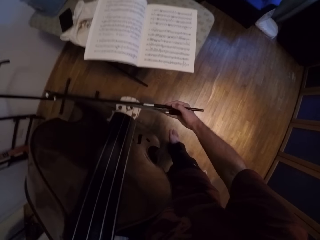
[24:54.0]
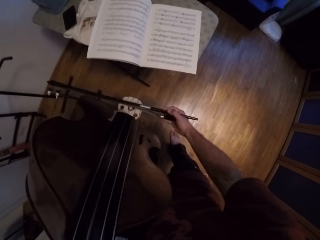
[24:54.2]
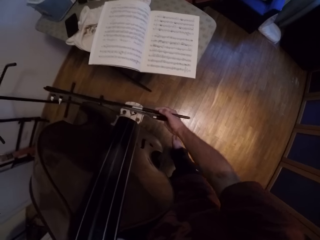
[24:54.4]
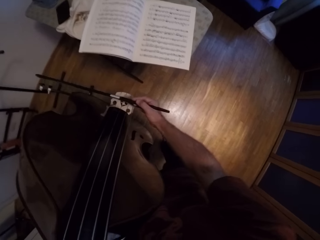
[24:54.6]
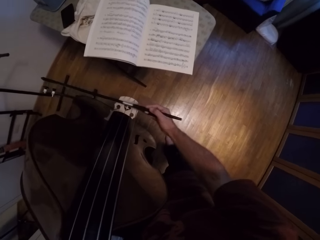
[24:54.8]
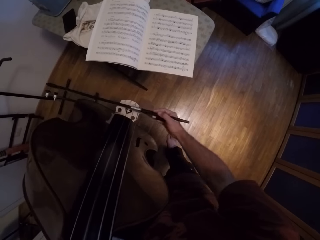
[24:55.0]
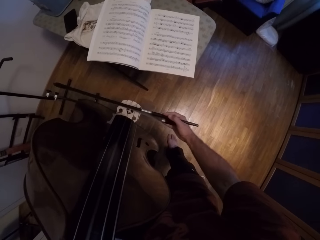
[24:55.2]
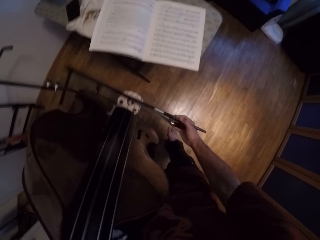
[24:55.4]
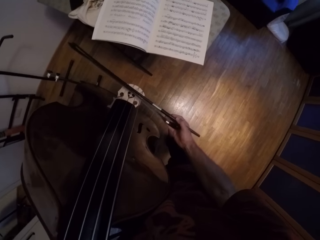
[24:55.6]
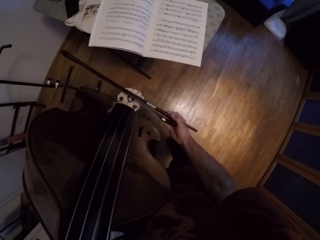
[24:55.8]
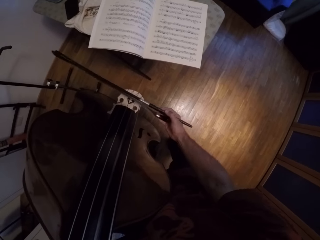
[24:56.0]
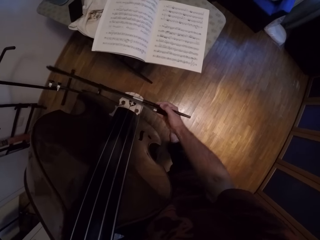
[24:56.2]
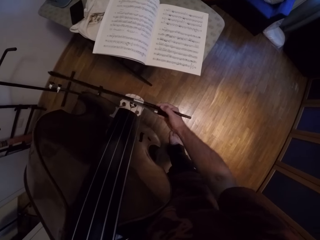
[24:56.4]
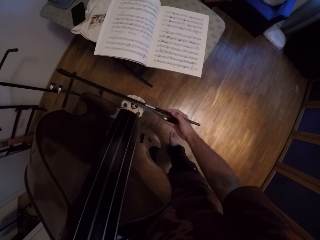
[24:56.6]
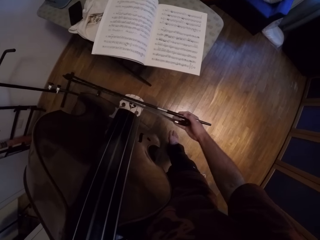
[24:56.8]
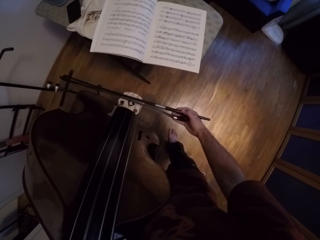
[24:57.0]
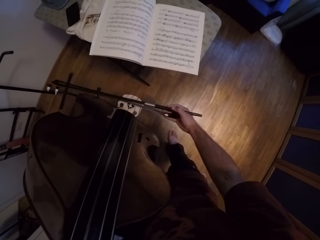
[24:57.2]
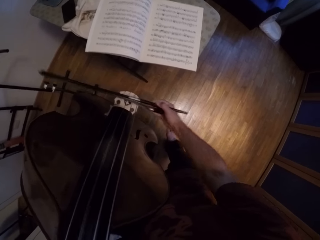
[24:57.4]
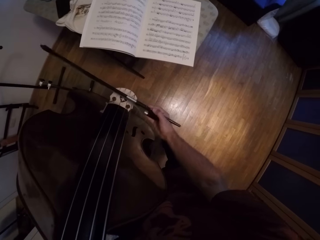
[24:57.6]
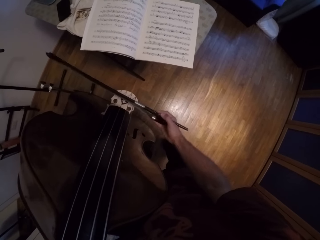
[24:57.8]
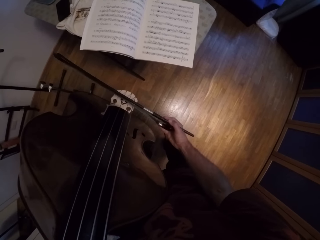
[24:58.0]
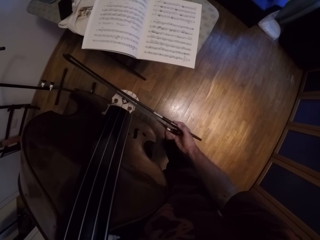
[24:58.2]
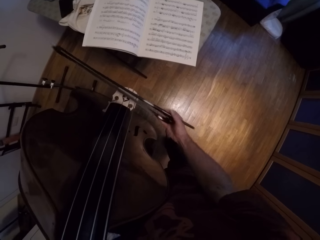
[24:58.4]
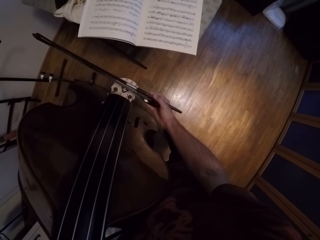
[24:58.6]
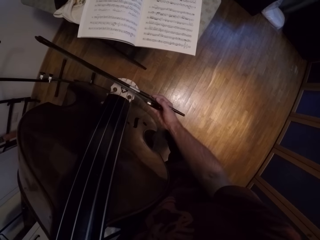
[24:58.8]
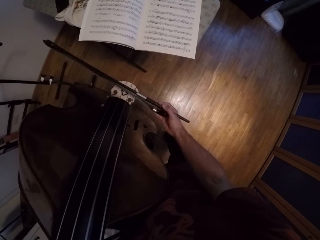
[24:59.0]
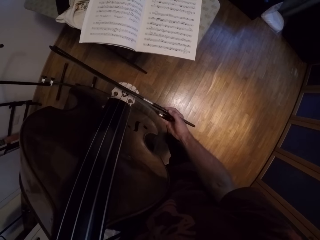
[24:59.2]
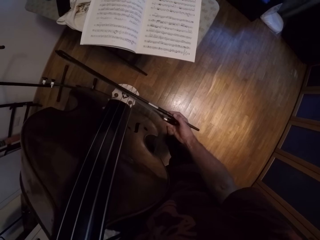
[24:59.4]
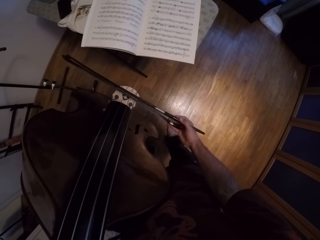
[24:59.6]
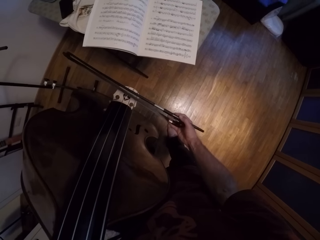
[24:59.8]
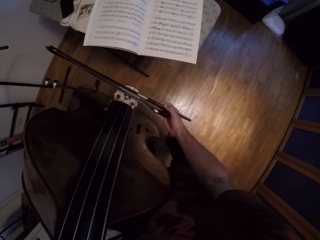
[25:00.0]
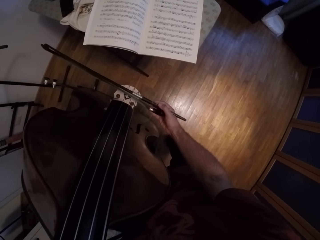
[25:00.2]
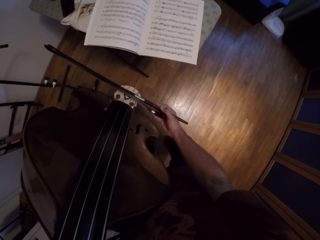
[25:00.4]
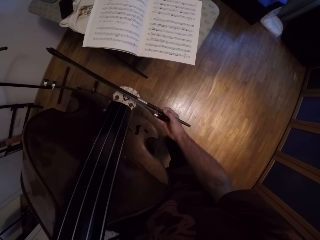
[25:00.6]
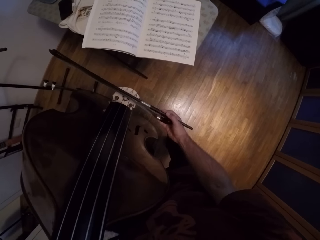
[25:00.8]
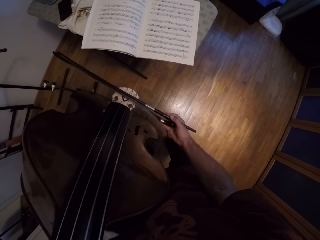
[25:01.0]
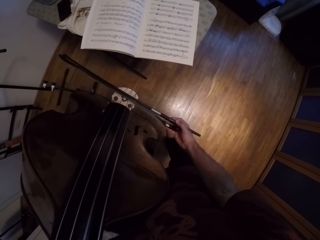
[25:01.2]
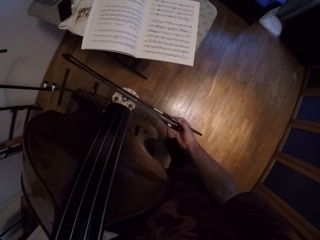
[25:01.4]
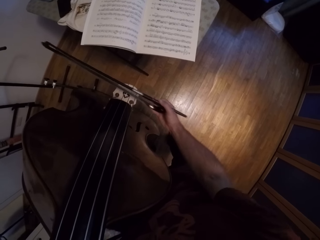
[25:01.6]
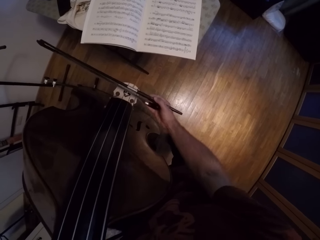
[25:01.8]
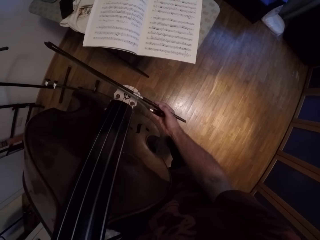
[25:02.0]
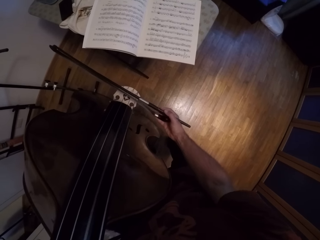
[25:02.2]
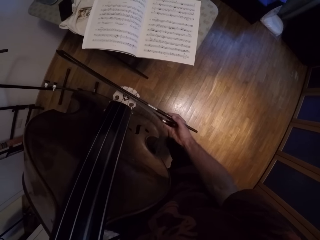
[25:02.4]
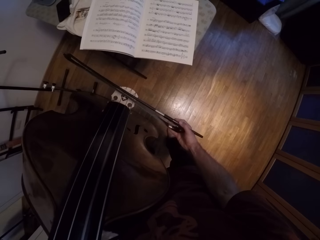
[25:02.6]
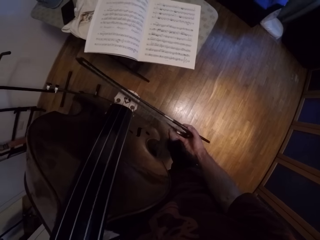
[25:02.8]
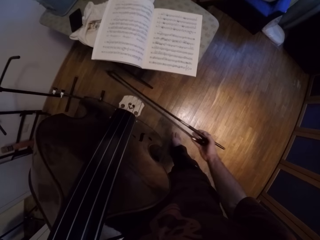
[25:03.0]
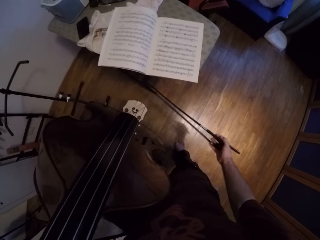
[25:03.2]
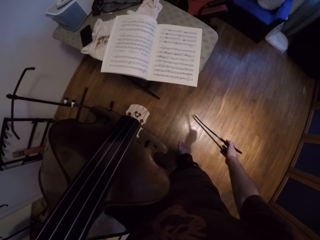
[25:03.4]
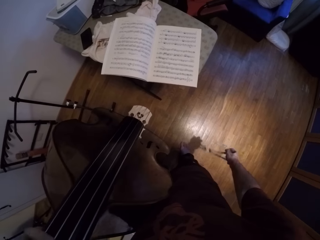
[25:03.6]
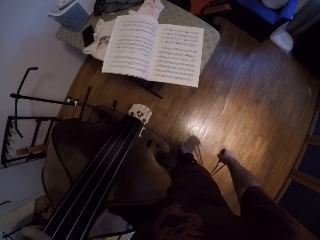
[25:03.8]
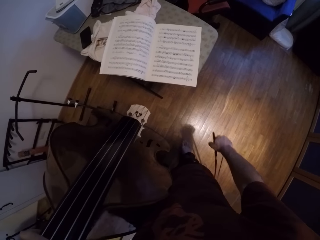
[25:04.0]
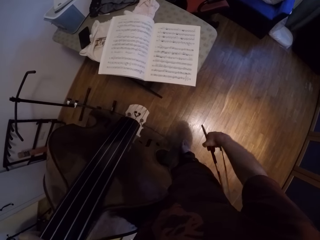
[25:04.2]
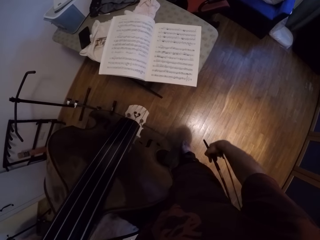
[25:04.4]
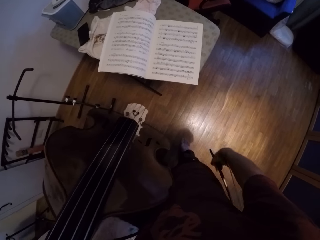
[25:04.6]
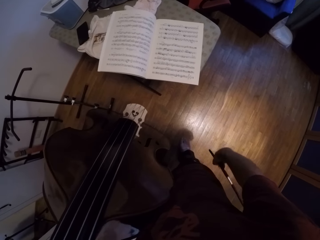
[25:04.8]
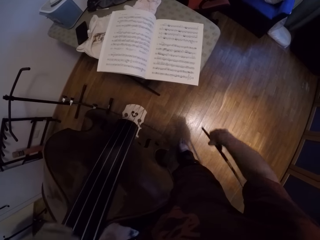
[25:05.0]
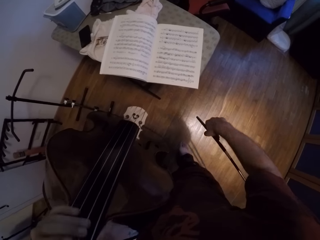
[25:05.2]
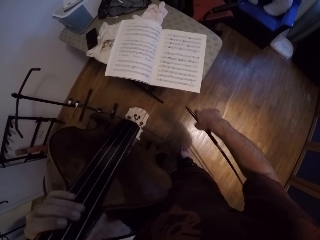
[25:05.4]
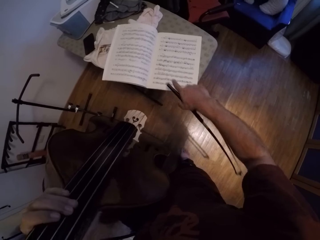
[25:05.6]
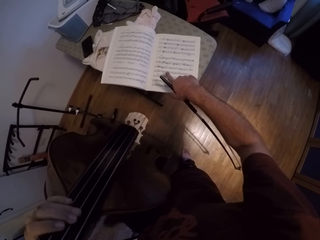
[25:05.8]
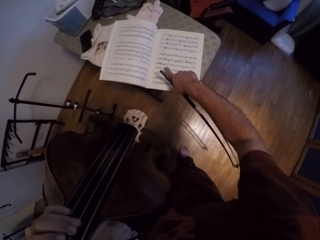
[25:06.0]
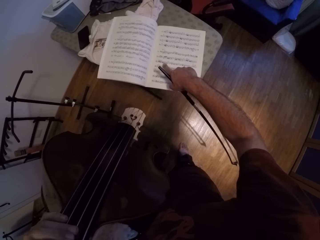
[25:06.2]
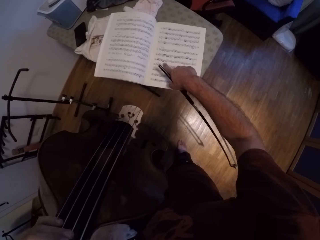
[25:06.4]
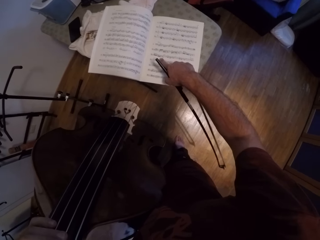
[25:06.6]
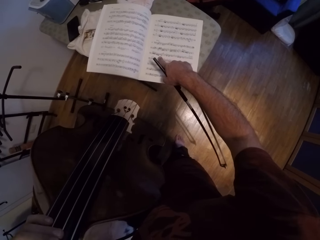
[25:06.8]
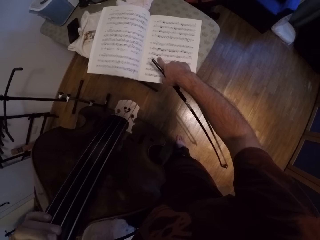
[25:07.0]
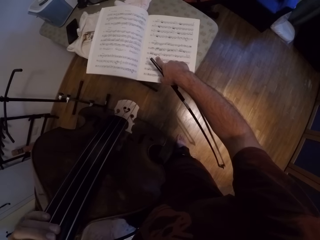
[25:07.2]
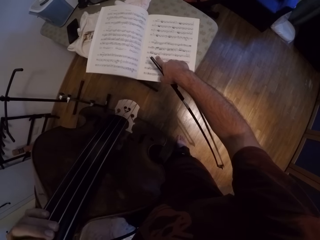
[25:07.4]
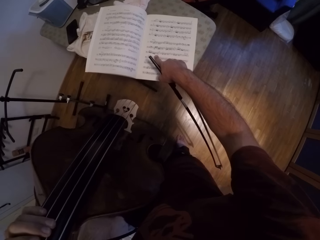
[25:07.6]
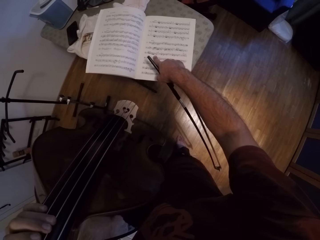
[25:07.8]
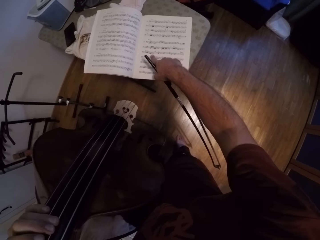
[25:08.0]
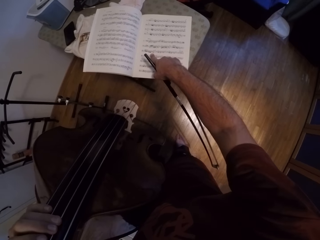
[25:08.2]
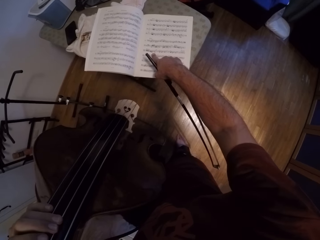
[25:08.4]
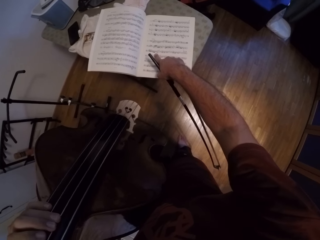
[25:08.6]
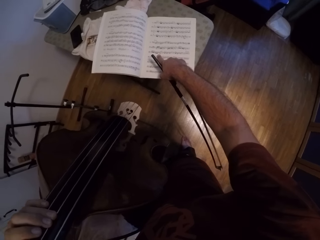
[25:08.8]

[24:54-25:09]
The camera wearer pauses. He holds the Jules Pajeot in his right hand. He points at a book with his right hand. He touches the music book.

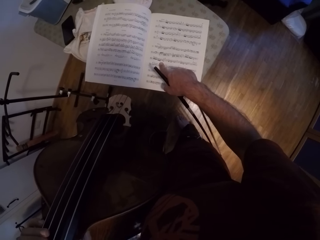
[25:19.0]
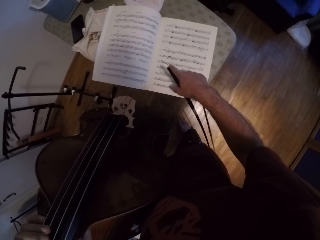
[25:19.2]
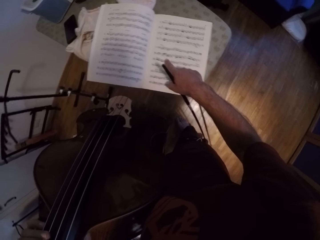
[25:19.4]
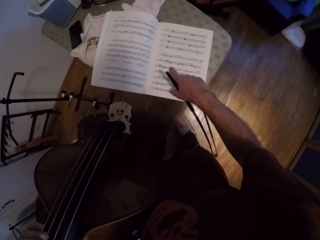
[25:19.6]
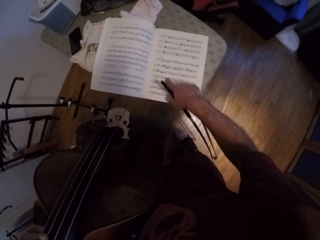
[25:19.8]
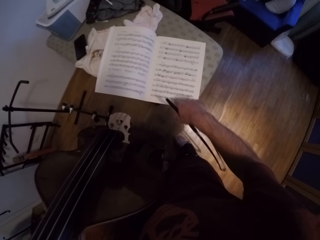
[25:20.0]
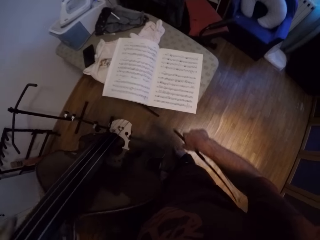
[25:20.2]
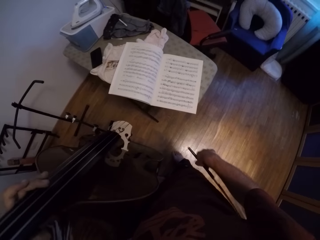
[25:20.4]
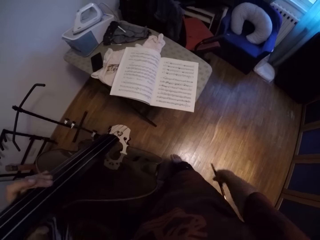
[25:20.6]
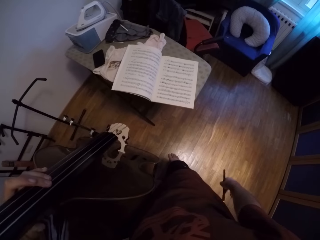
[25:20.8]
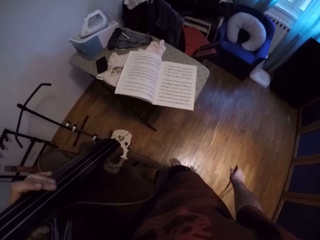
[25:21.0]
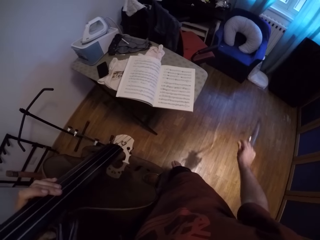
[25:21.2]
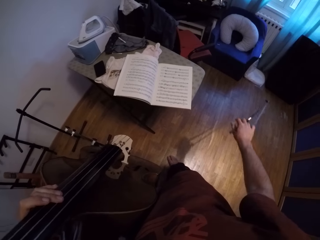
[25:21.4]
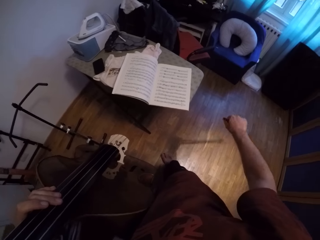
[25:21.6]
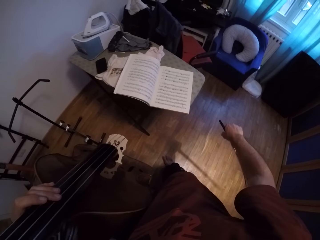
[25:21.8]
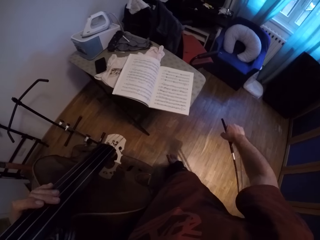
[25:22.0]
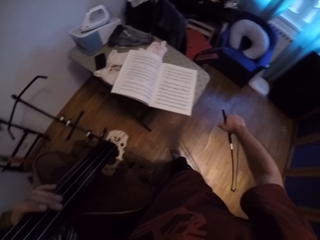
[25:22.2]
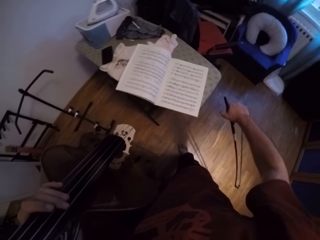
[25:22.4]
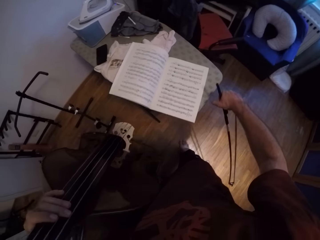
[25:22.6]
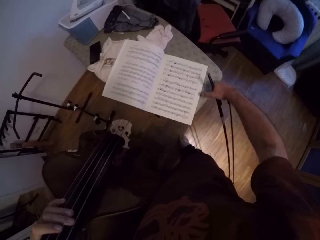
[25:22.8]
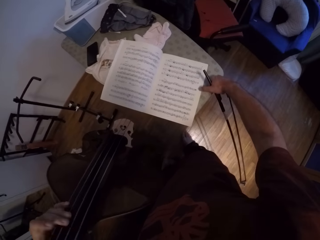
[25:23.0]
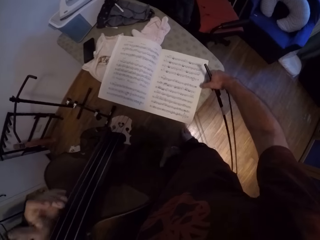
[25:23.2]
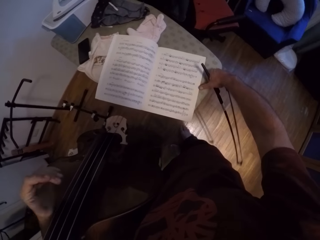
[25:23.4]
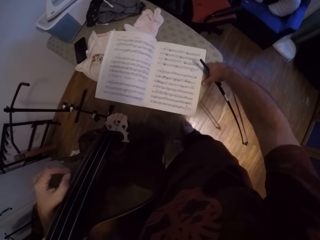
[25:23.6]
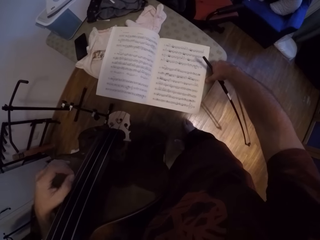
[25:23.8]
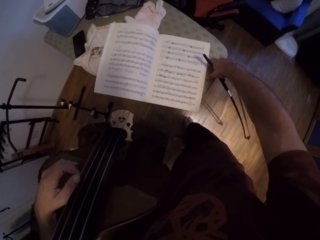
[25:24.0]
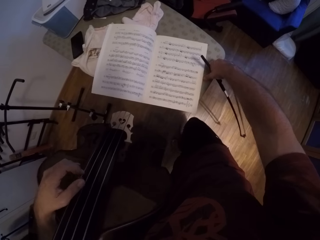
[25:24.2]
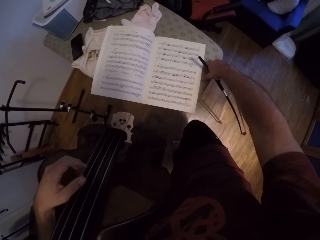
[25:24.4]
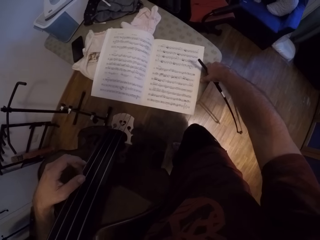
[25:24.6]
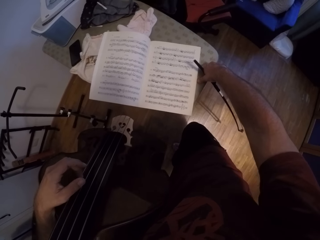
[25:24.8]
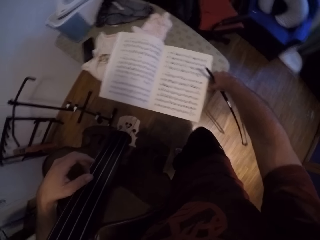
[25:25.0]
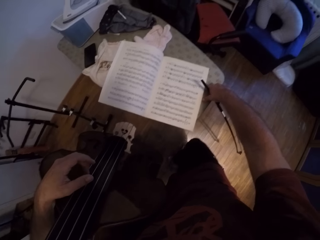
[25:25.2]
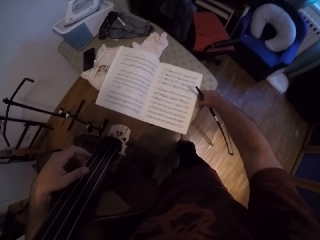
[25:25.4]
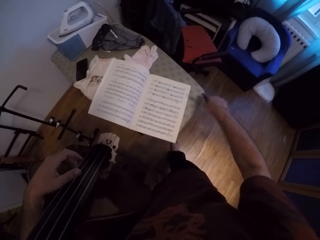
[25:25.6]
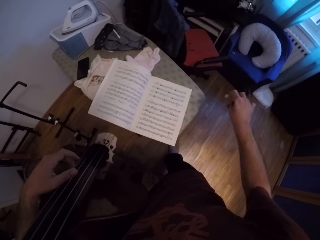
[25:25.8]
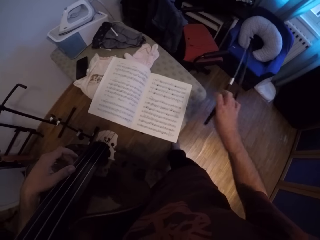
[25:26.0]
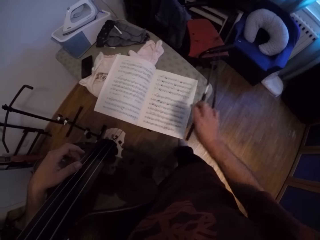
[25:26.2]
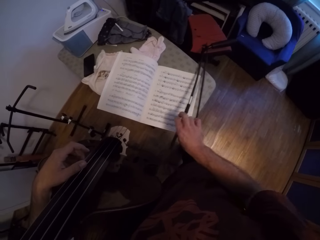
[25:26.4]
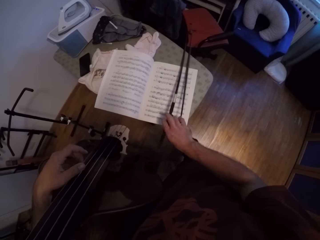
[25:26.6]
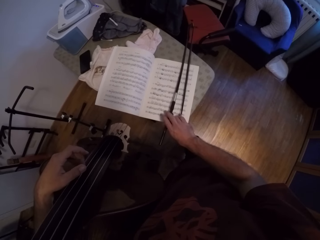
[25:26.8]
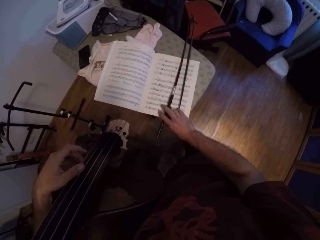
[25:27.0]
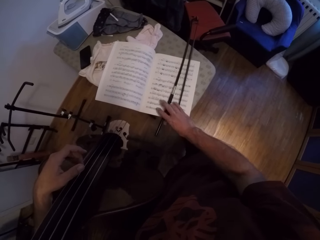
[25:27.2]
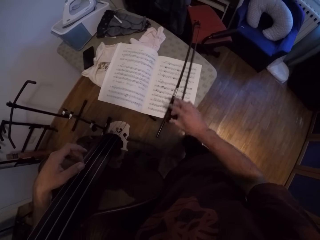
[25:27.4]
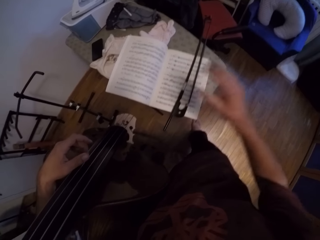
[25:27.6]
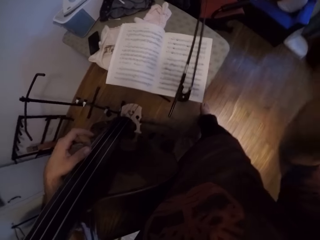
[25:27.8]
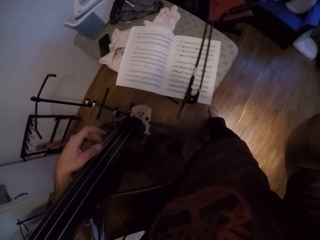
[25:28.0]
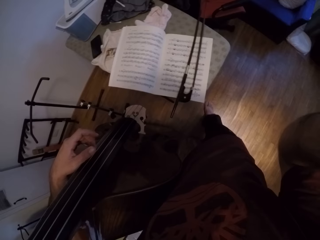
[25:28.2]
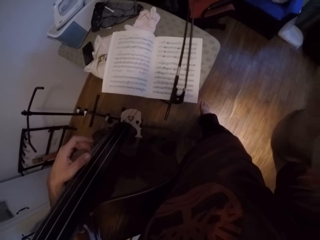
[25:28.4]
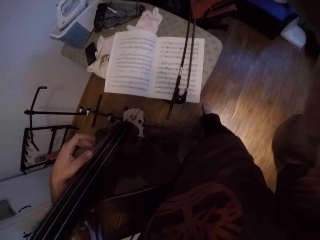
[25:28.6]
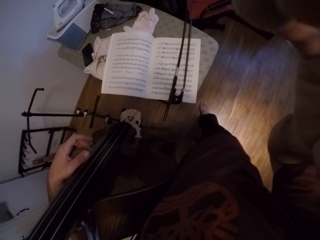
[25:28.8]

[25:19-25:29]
The camera wearer holds the Jules Pajeot in his right hand. He holds the Jules Pajeot in his right hand again. He puts down the Jules Pajeot. He adjusts the camera with his right hand.
